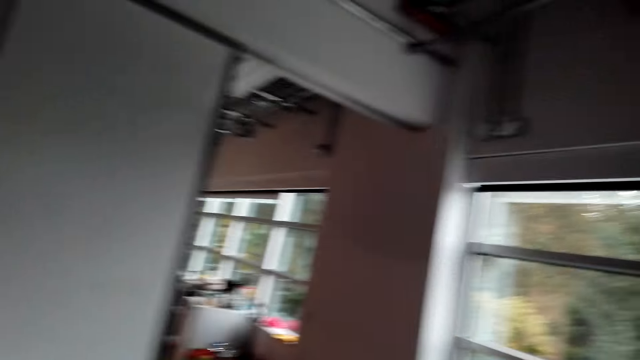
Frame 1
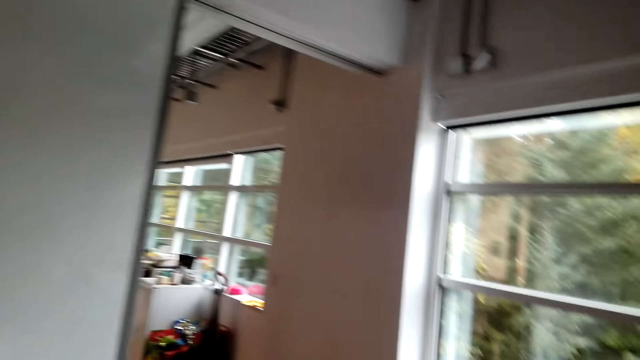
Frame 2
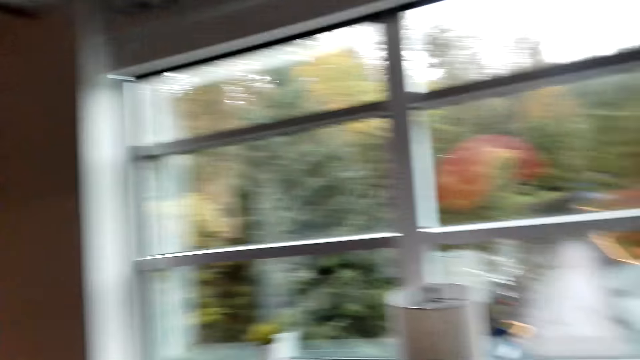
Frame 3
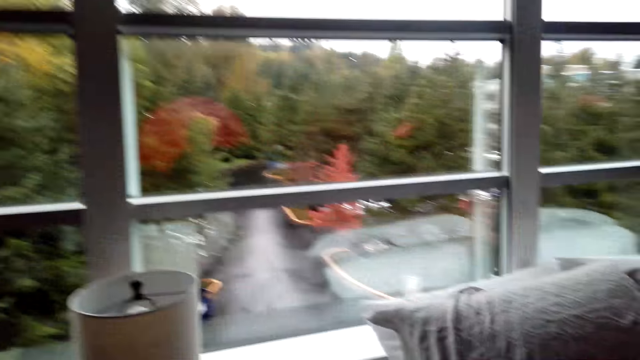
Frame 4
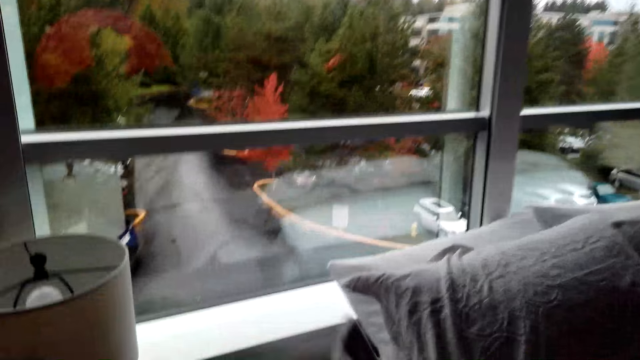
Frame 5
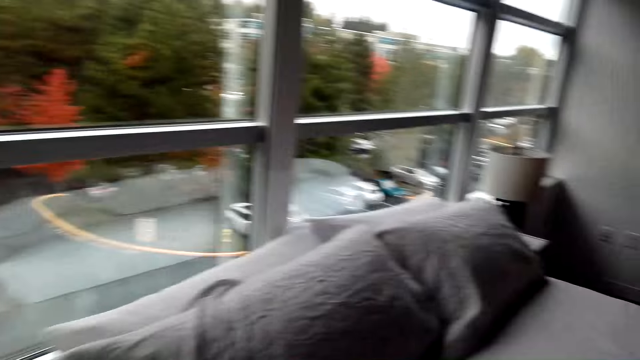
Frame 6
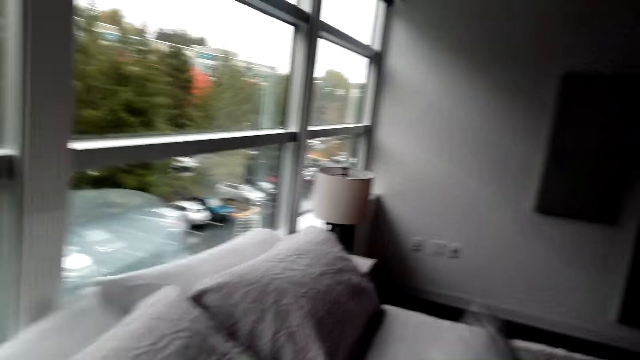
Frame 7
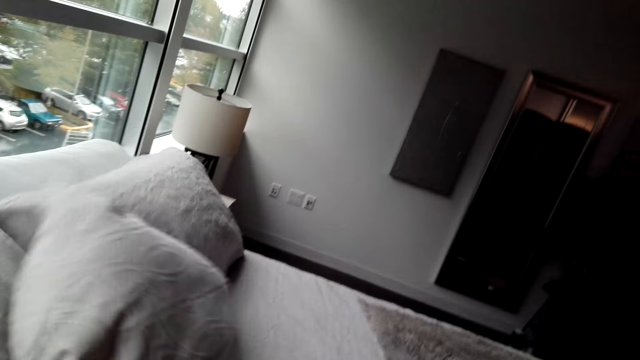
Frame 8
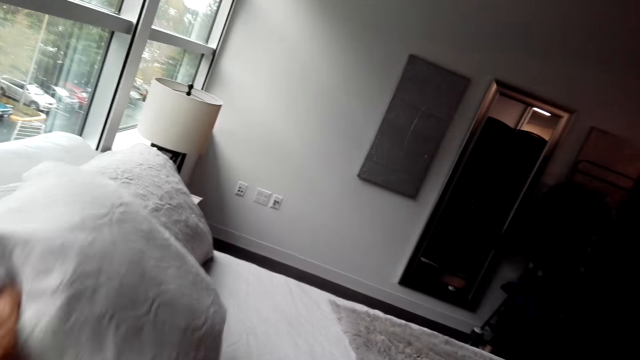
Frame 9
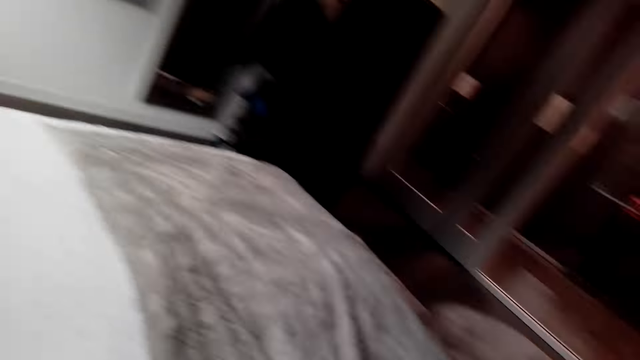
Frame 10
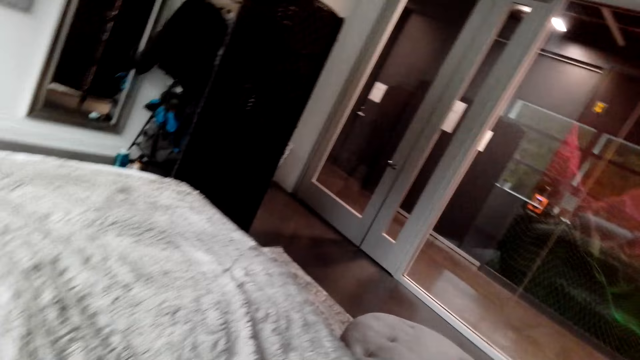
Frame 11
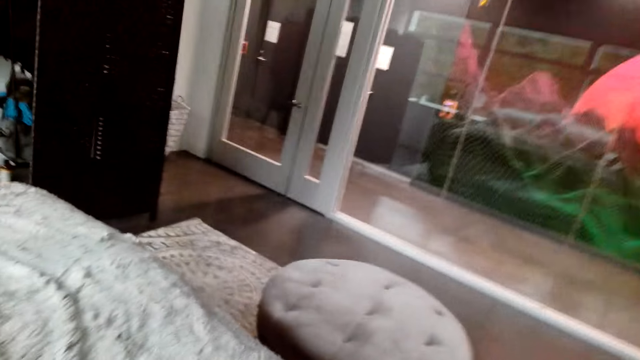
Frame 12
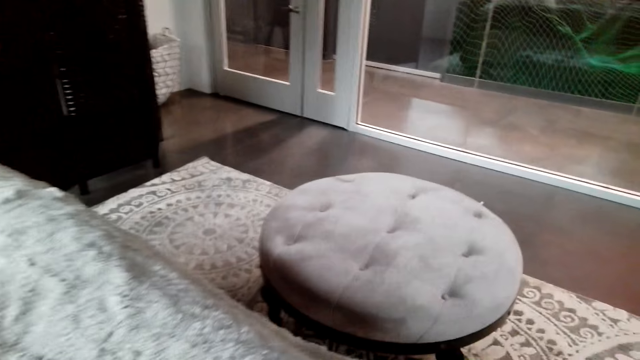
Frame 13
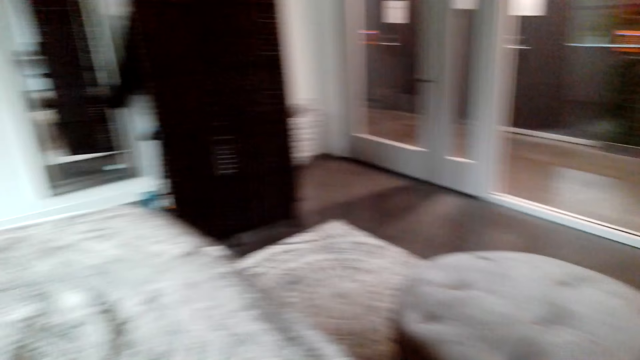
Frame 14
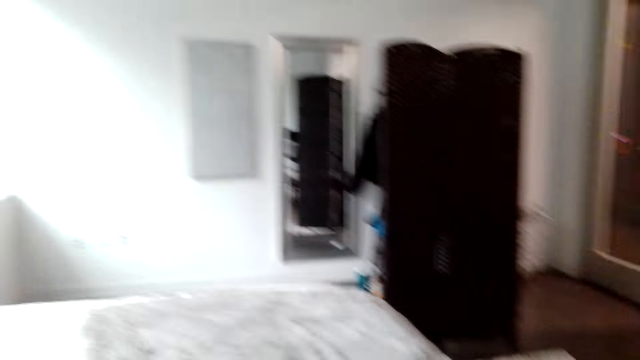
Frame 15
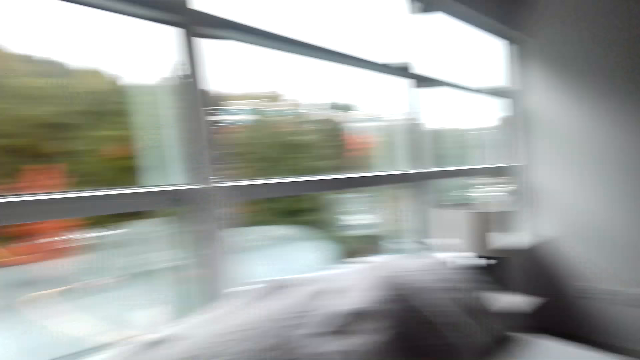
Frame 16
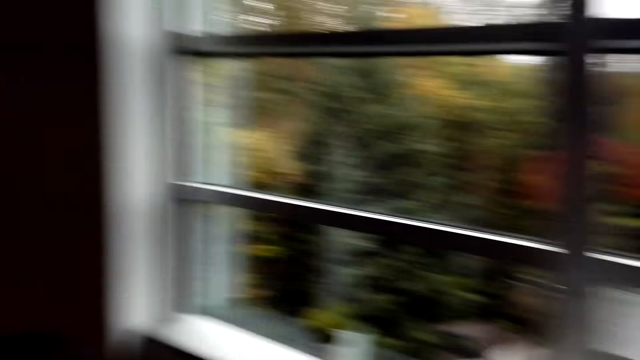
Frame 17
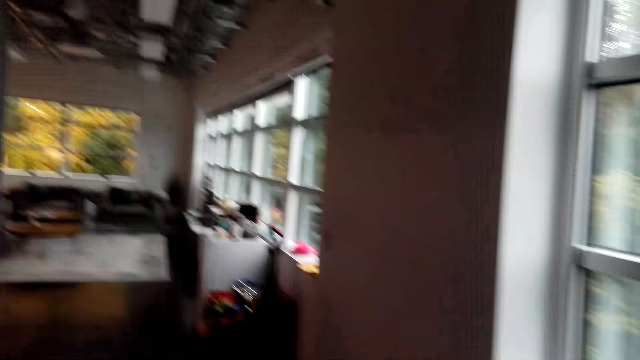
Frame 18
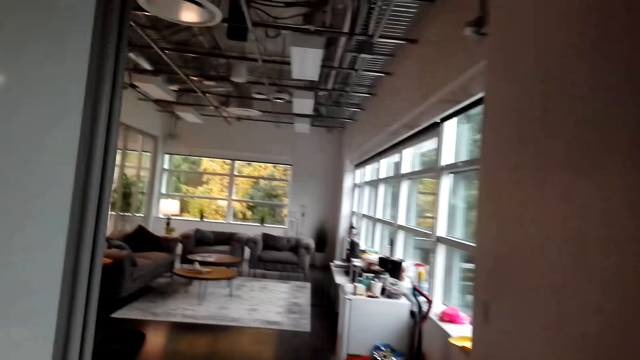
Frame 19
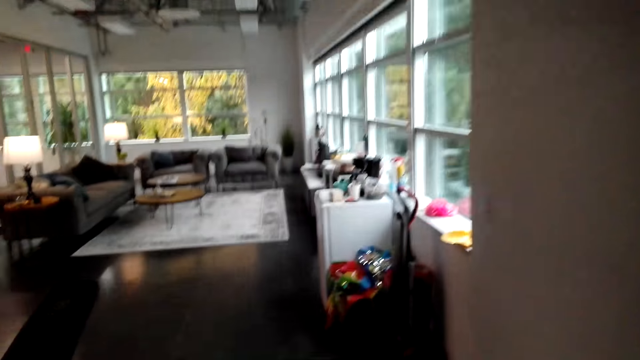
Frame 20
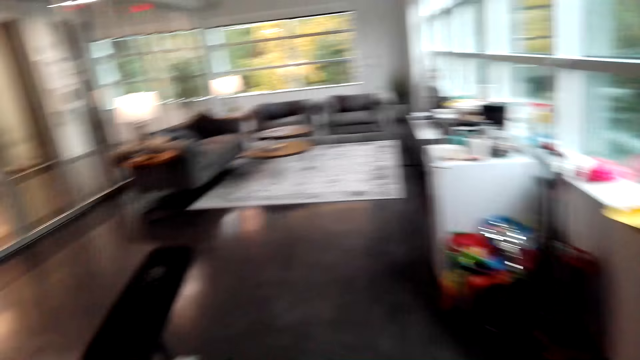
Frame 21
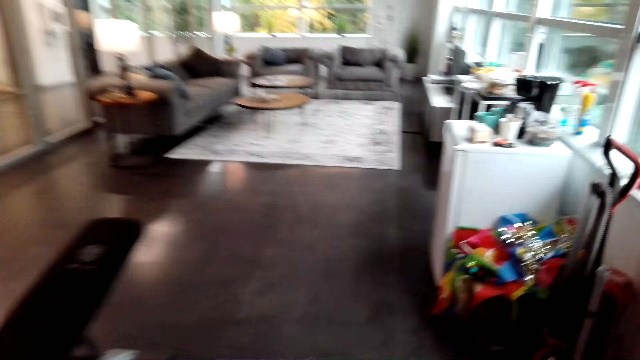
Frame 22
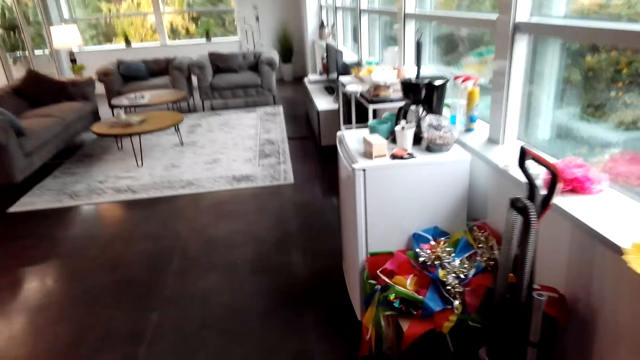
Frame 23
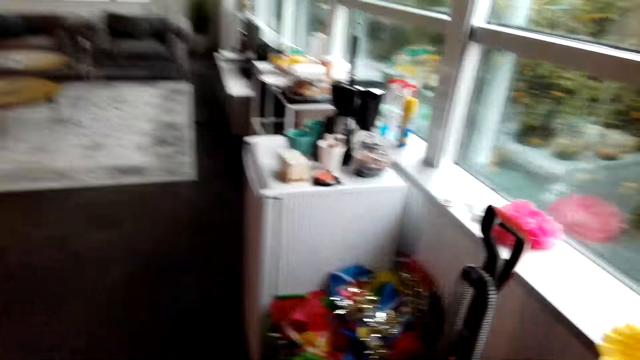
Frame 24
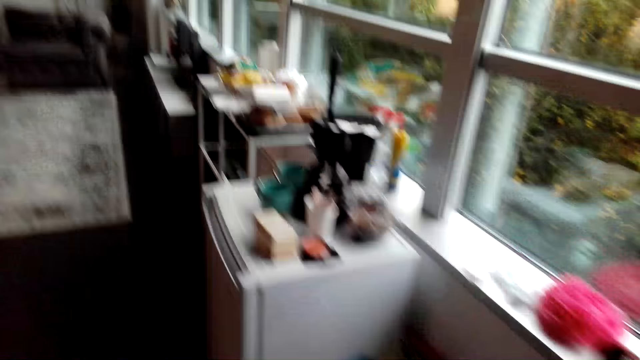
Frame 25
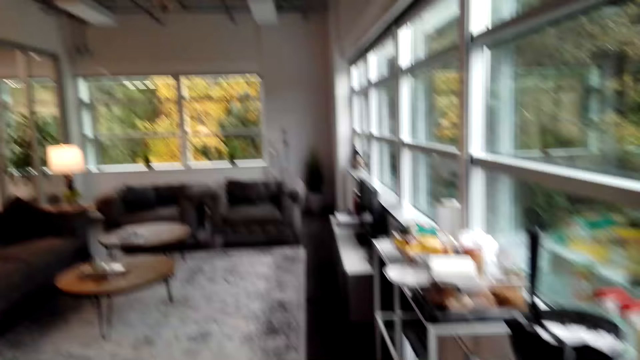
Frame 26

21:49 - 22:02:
The camera wearer throws the pillow on the bed. They walk around the room. They walk to the sitting room.

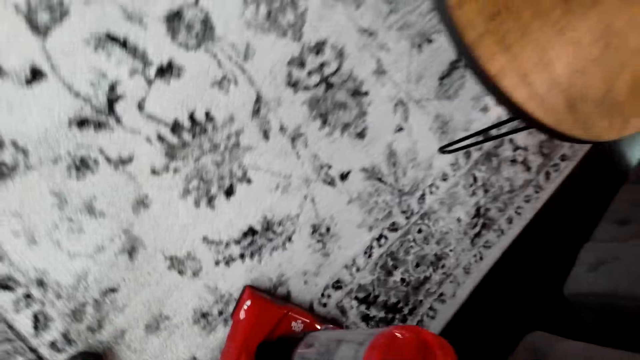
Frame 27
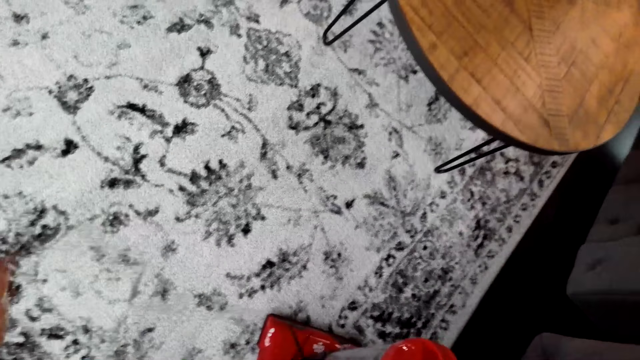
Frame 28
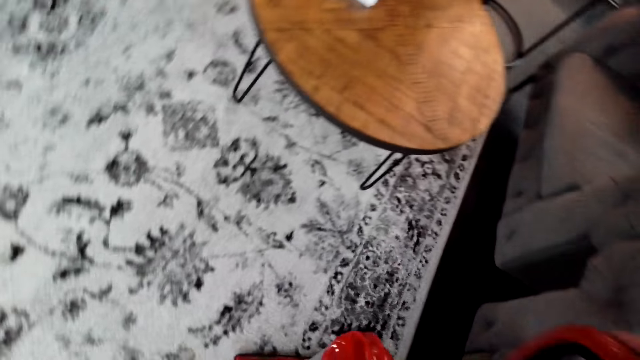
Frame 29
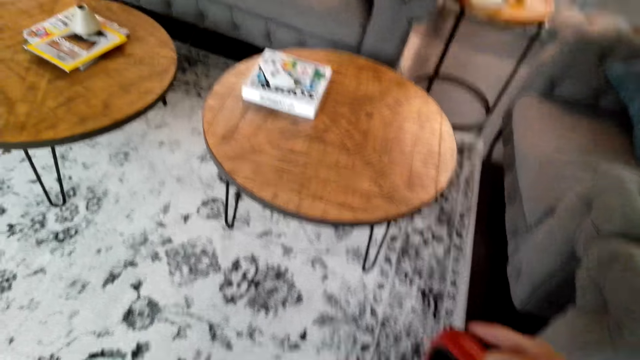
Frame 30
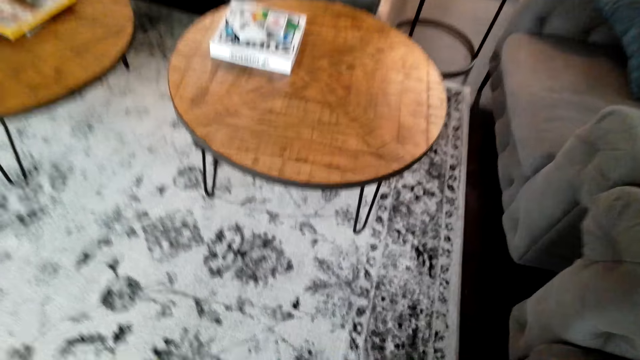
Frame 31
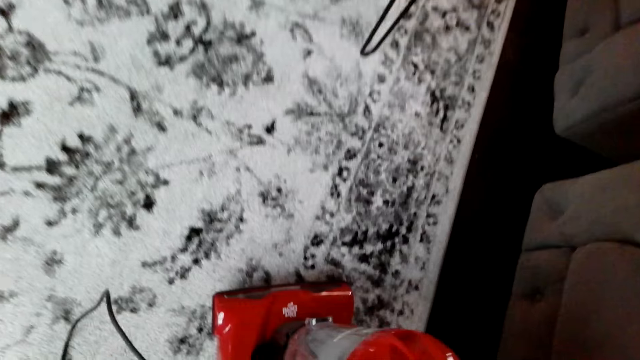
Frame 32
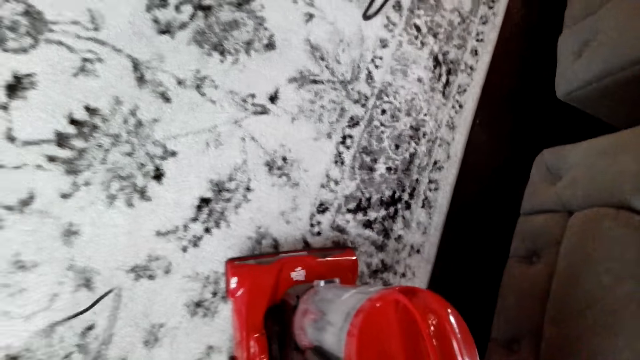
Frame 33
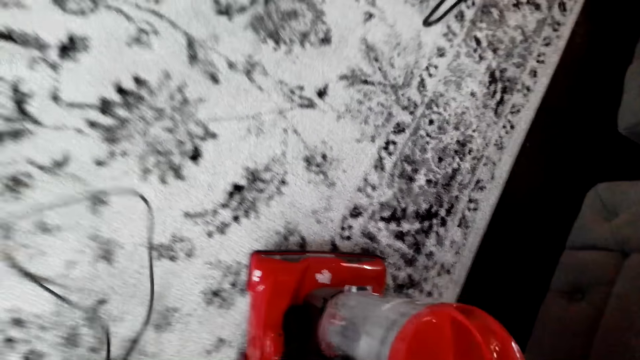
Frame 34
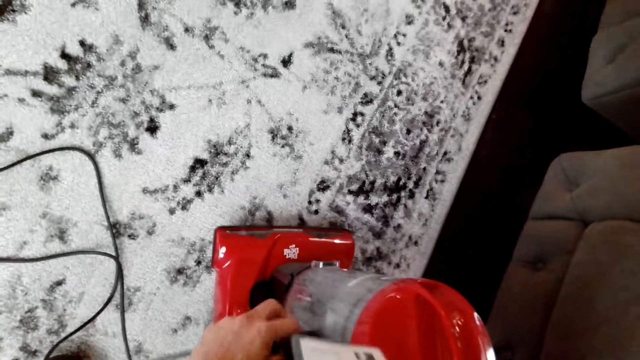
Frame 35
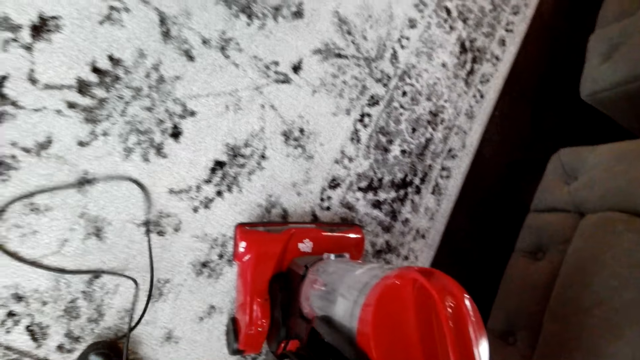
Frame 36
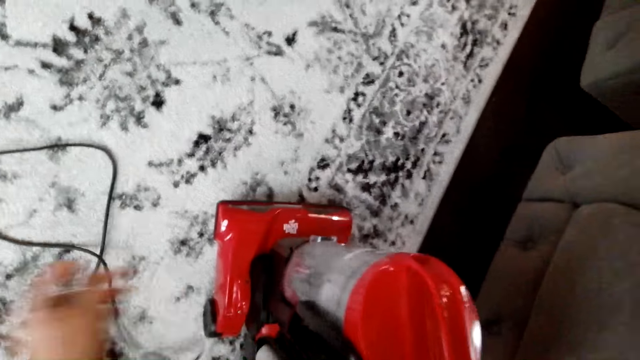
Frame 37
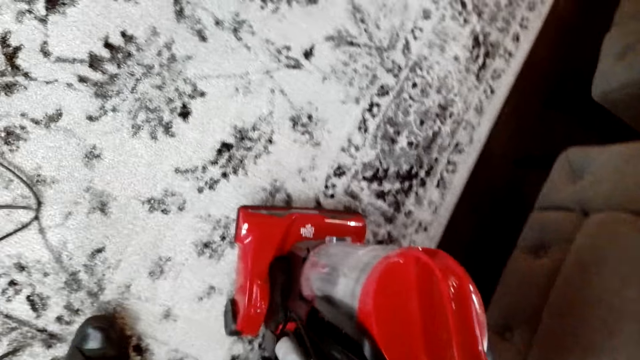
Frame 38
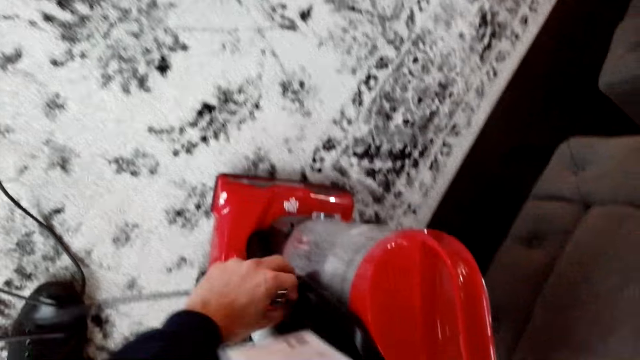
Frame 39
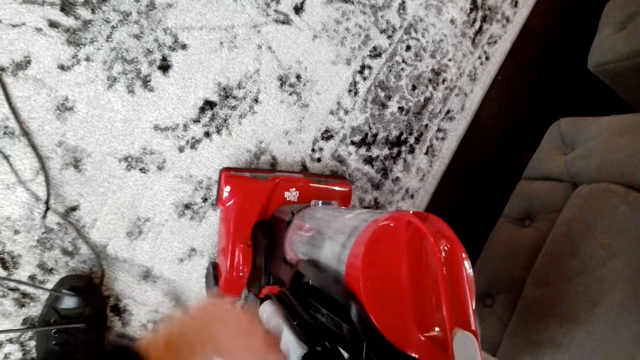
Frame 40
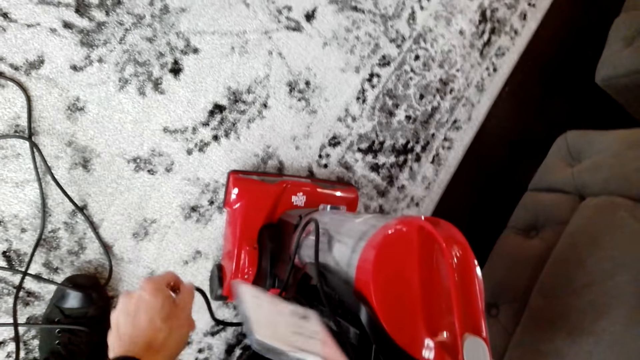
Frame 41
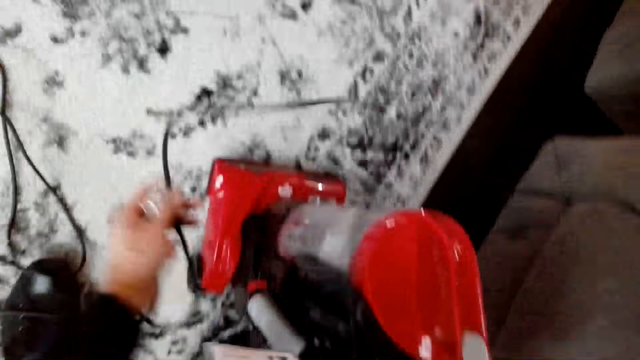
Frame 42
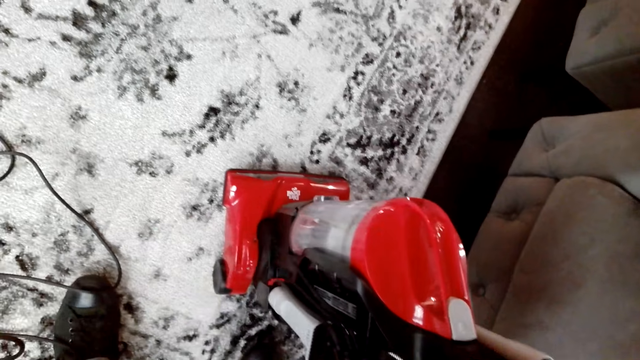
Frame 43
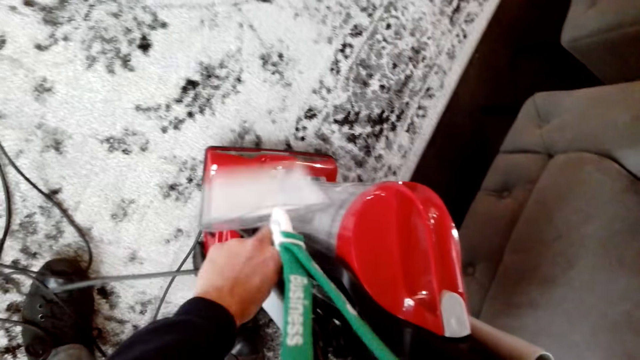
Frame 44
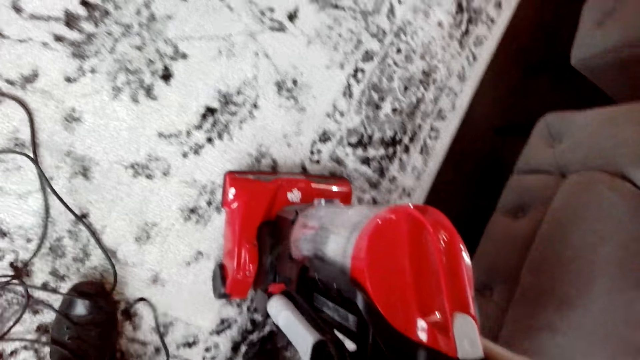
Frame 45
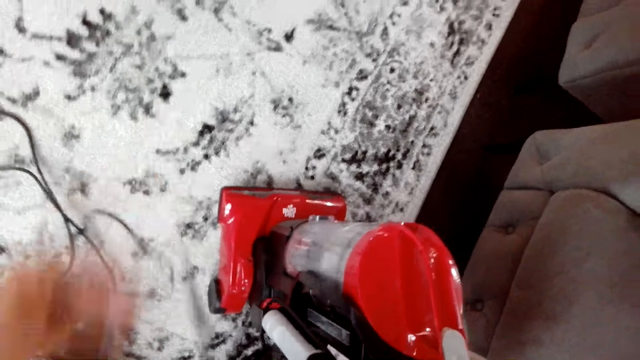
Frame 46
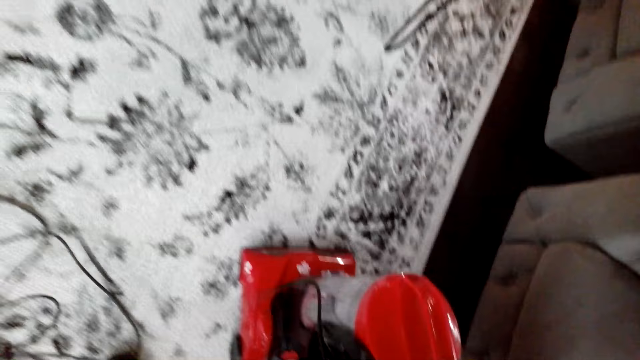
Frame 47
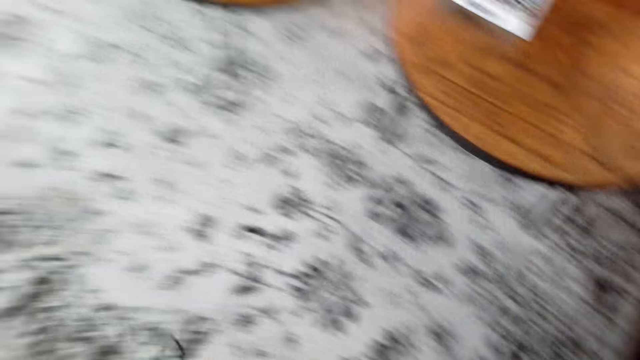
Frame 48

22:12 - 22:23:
The camera wearer pulls the cable of the vacuum cleaner. They prepare the carpet cleaner.
